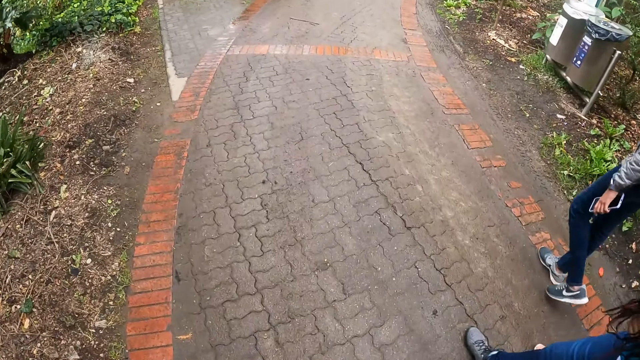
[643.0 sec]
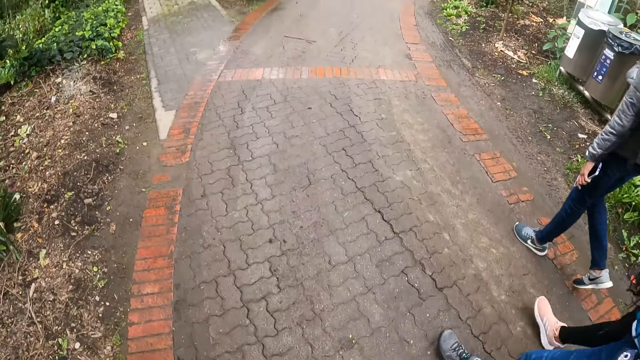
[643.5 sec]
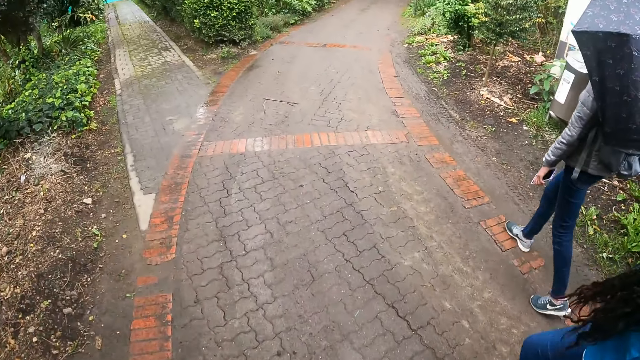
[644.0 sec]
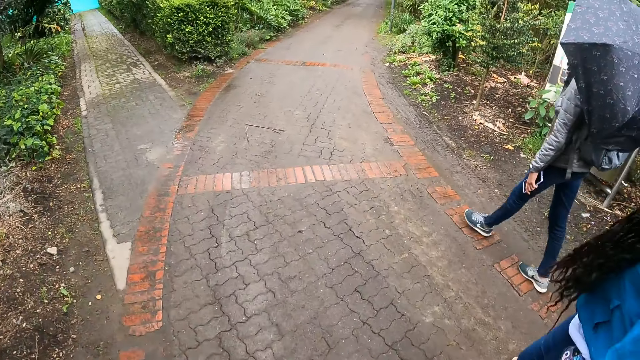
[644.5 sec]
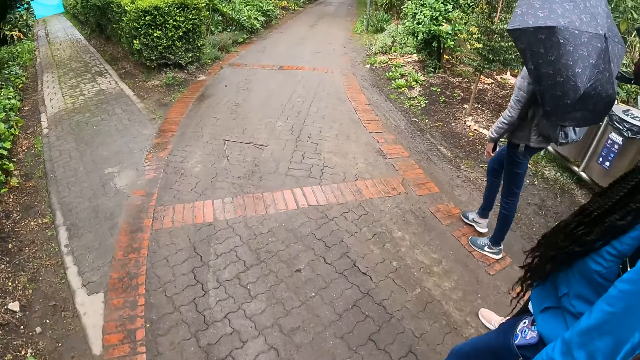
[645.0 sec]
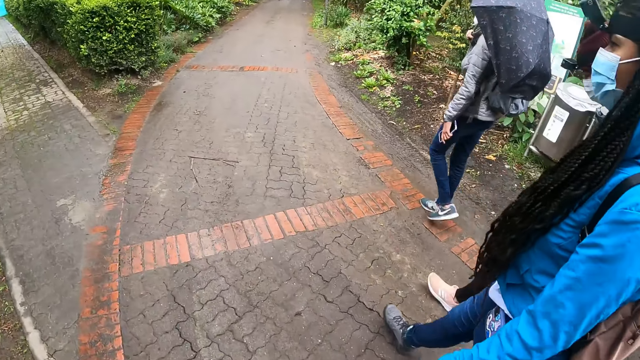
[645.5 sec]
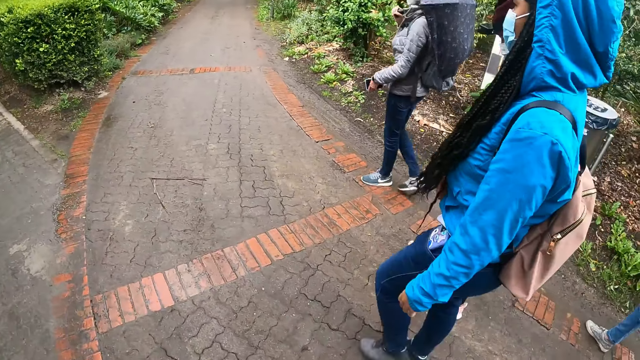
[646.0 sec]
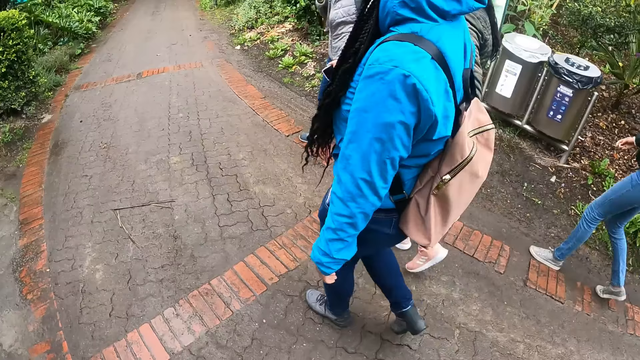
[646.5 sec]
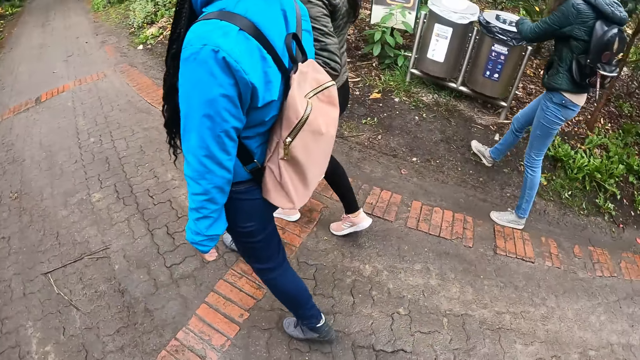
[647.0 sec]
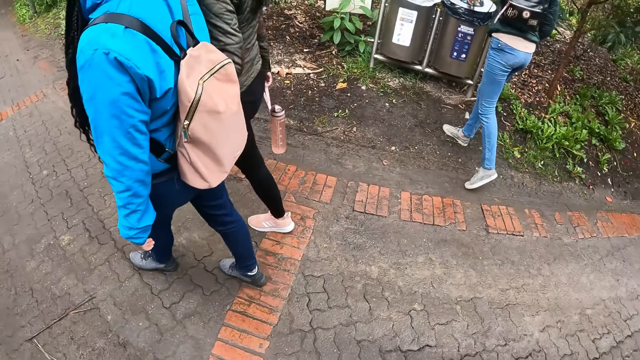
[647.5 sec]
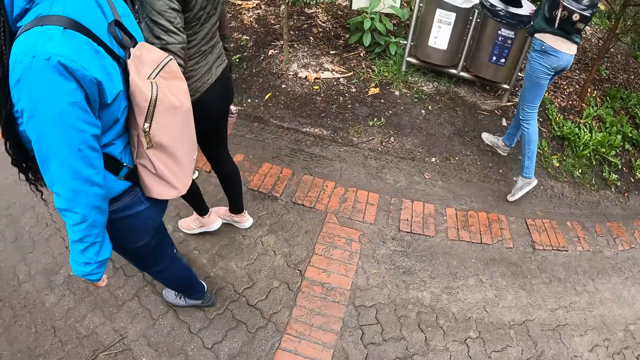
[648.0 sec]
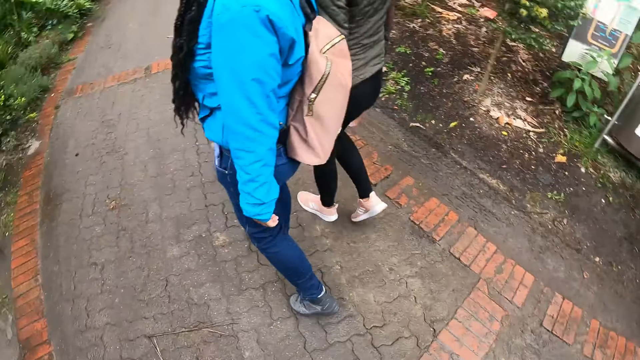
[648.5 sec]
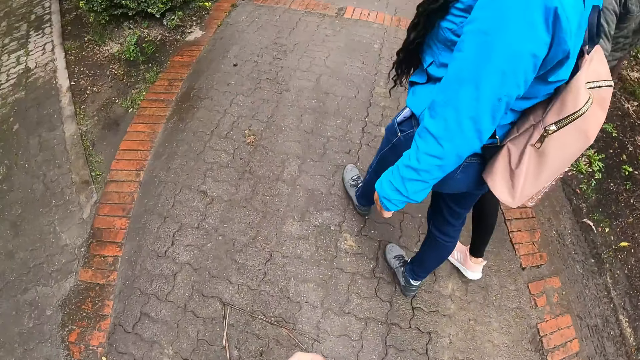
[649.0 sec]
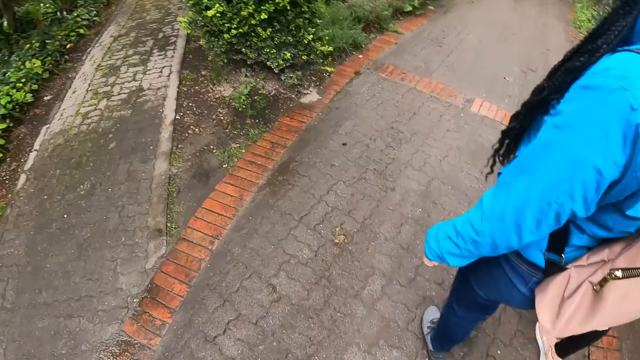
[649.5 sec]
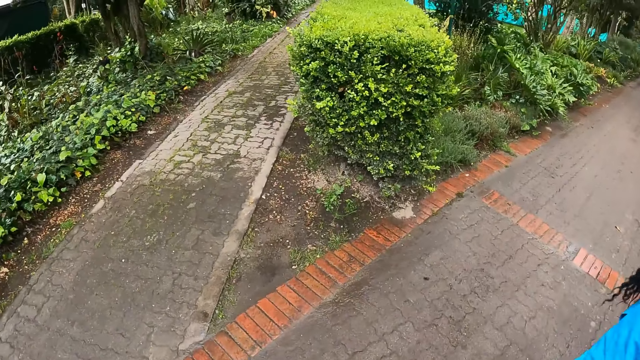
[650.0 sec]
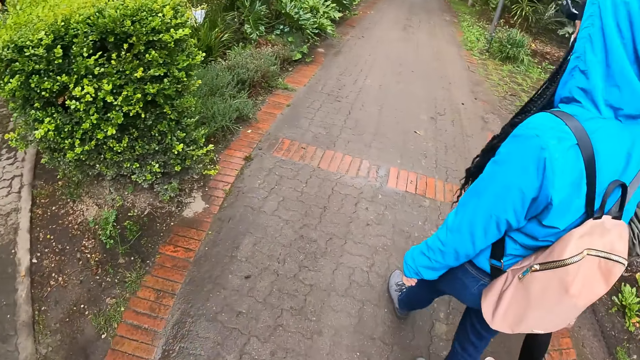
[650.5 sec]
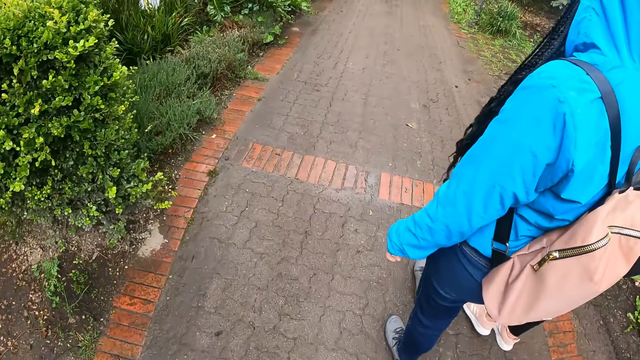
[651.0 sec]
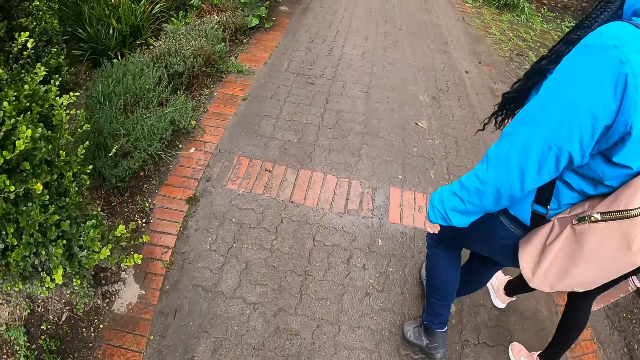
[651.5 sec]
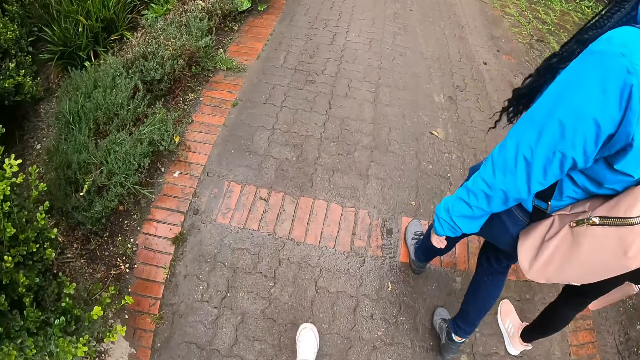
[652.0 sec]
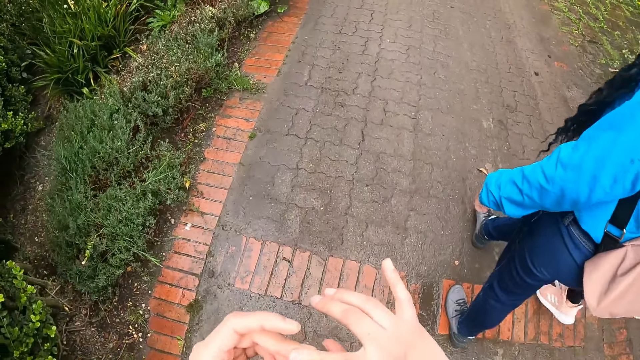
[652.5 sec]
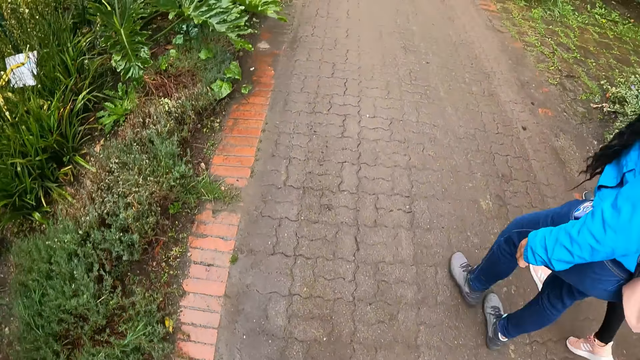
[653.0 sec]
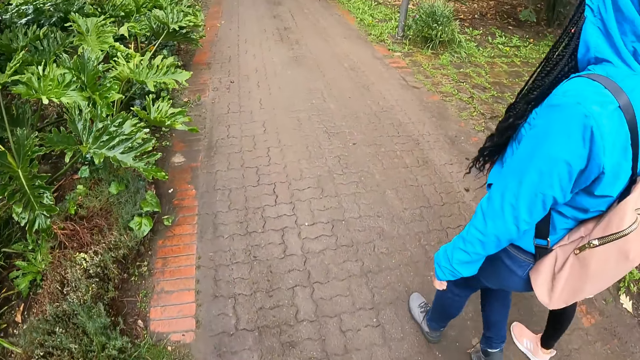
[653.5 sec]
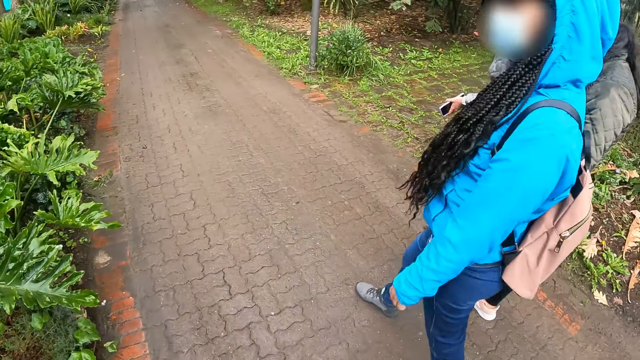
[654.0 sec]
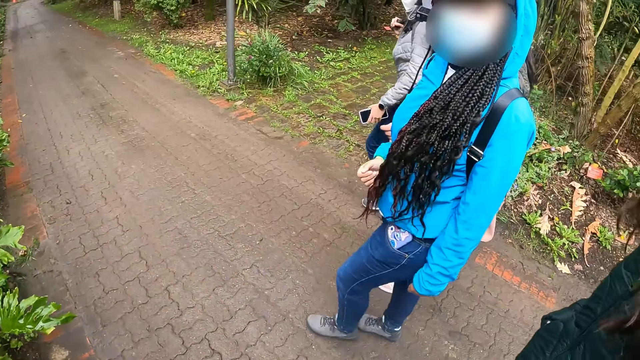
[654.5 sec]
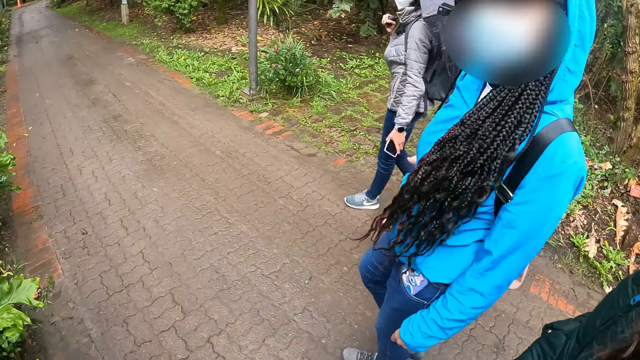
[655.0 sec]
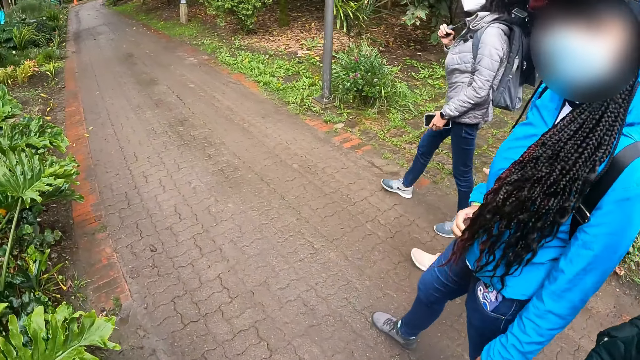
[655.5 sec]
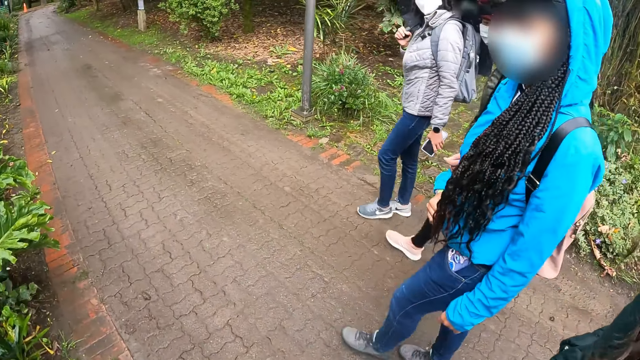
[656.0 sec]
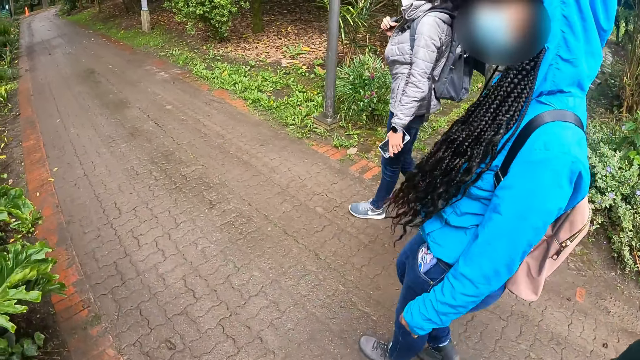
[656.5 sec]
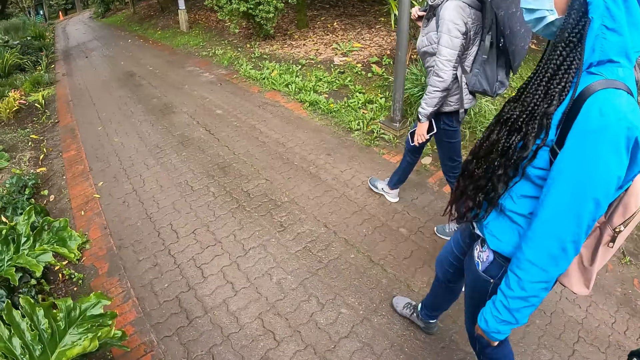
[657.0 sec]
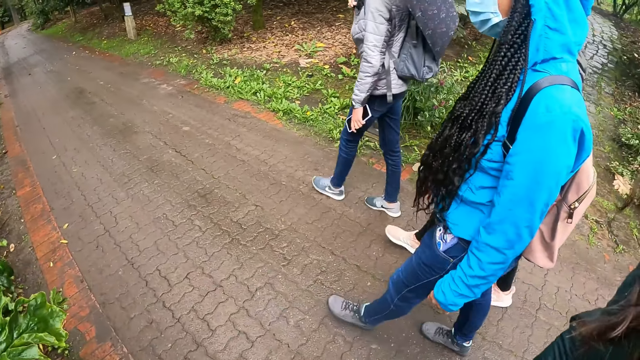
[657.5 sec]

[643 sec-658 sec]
A woman litters the waste. The camera wearer looks at the hands. They interact with another woman.

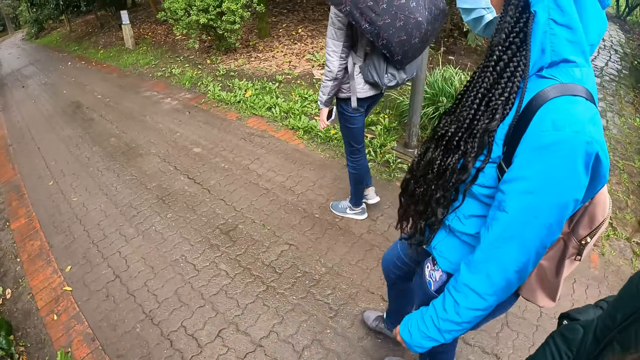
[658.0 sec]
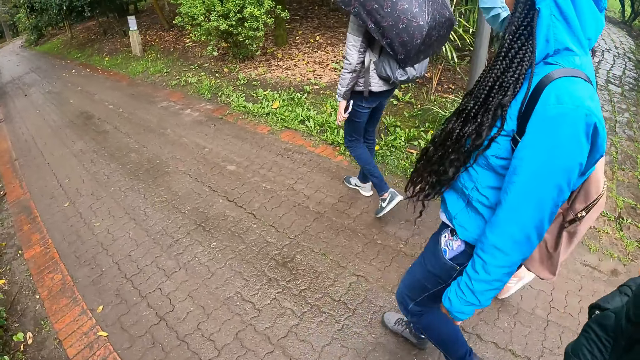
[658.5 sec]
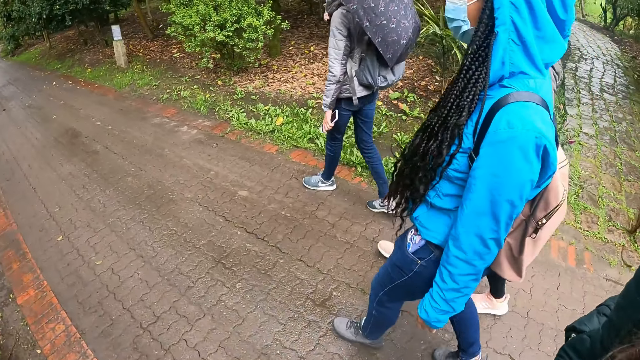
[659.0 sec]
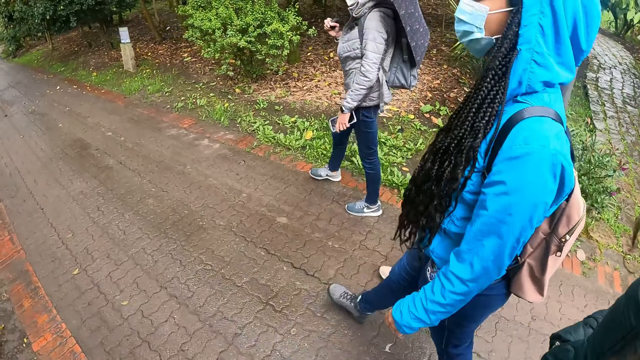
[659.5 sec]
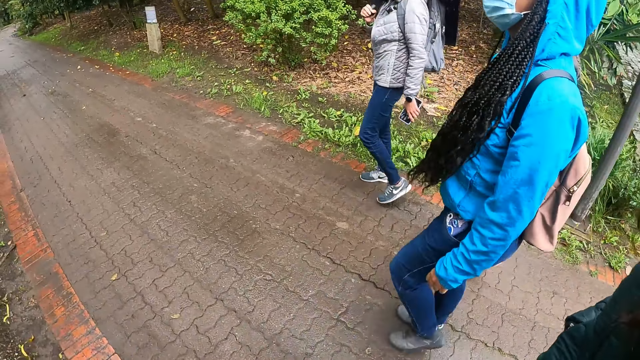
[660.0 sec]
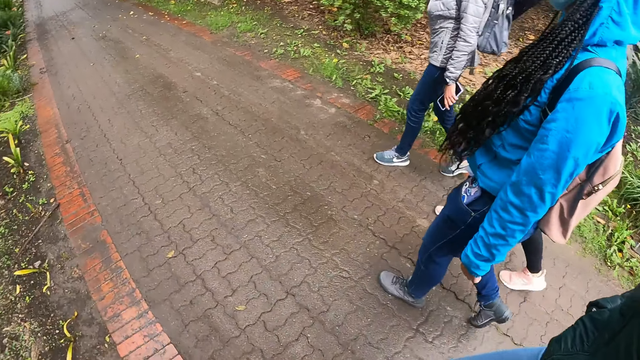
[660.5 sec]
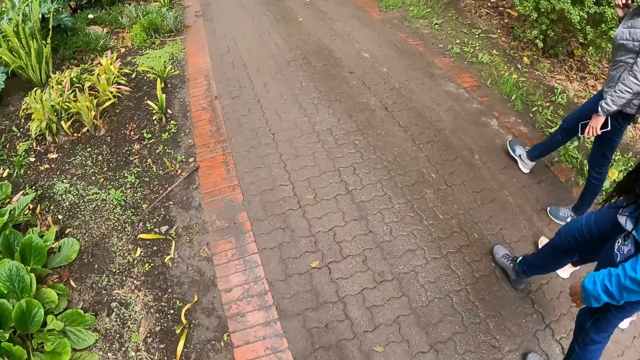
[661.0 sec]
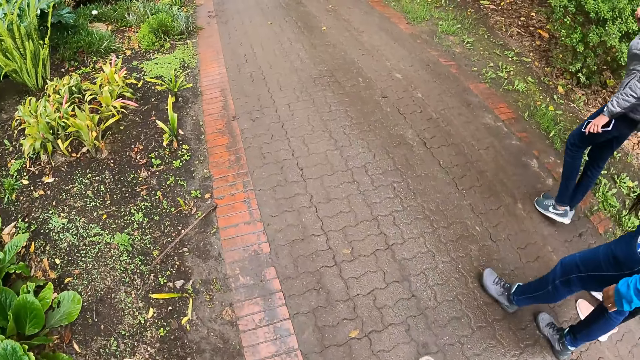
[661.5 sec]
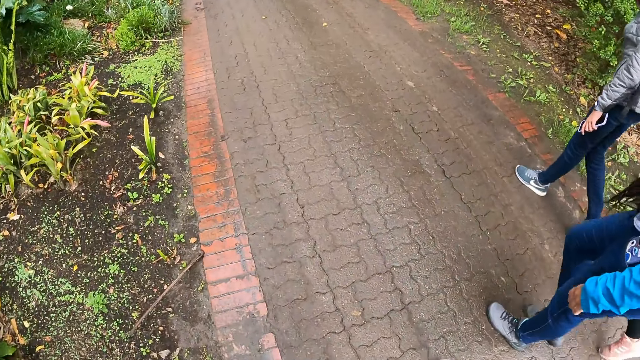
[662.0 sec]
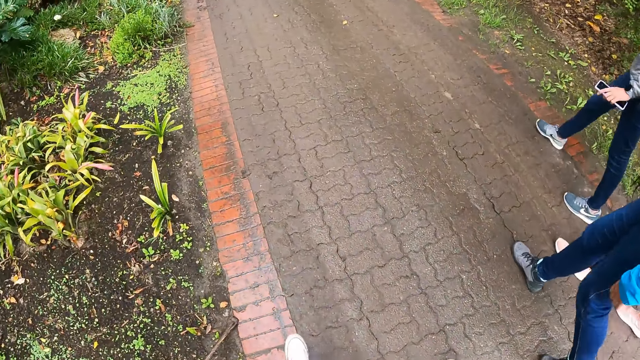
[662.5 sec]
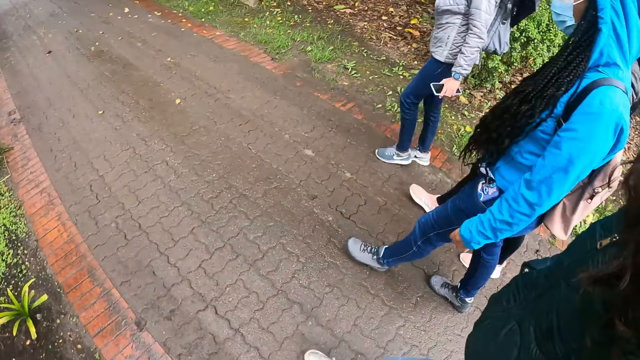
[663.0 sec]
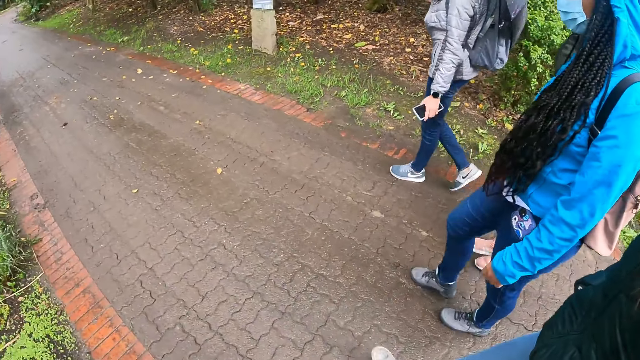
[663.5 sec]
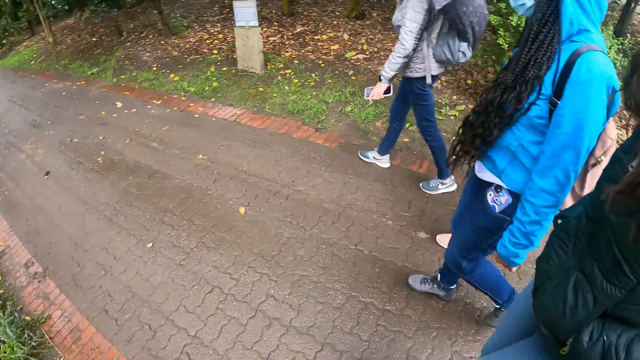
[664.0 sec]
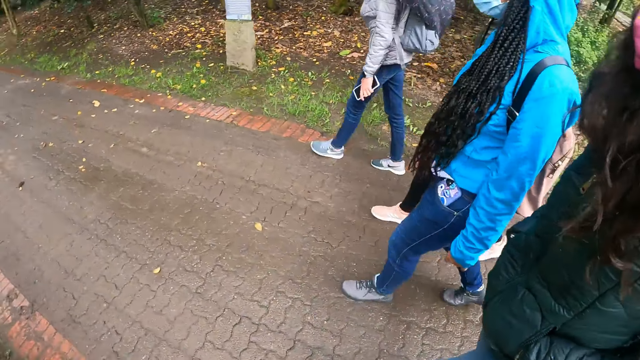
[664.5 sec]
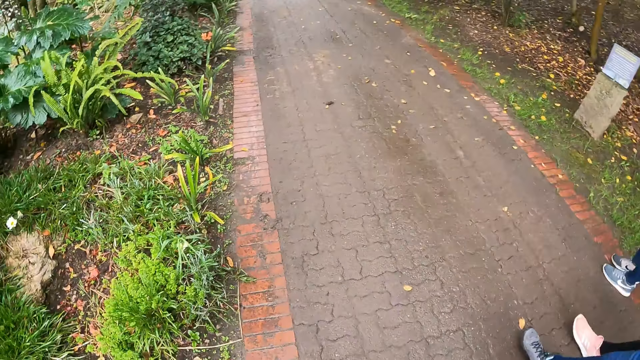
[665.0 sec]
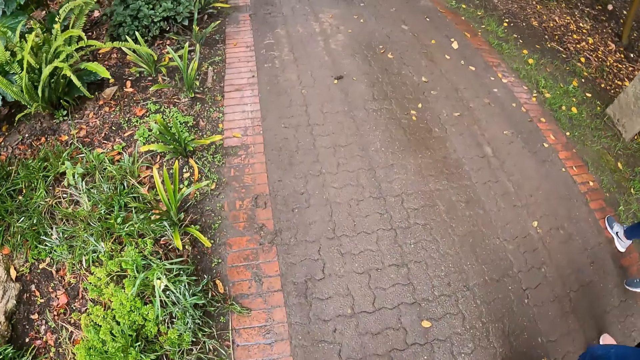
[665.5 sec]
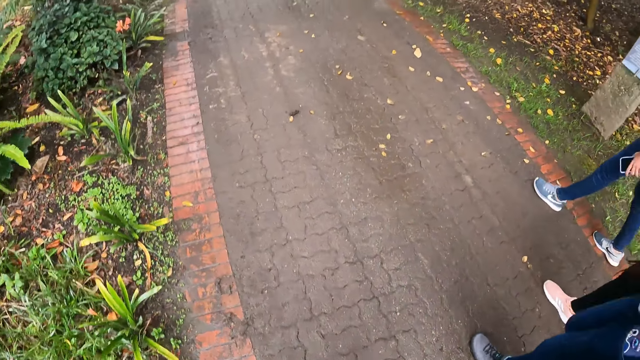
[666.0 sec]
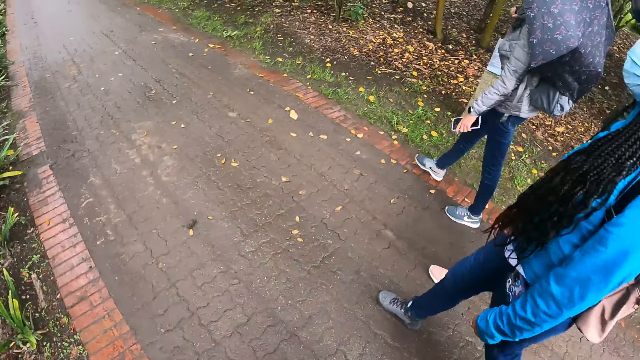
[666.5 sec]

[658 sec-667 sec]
The camera wearer walks in the park with the group of people.
